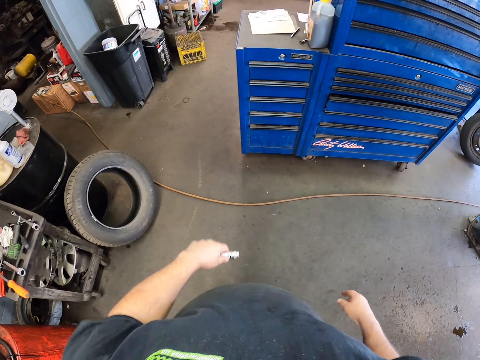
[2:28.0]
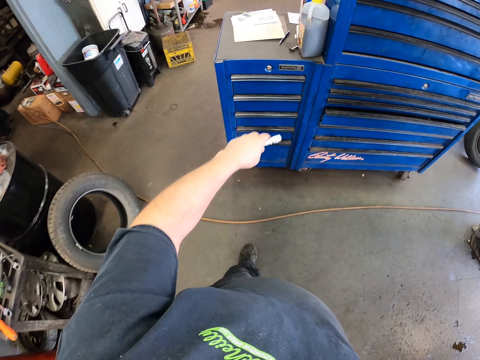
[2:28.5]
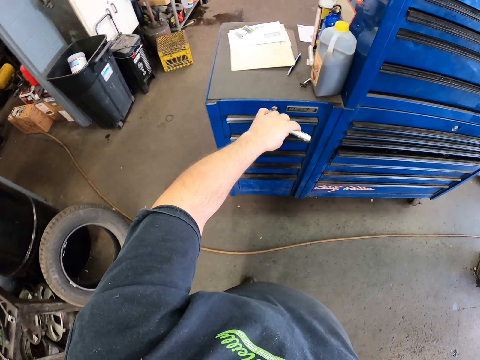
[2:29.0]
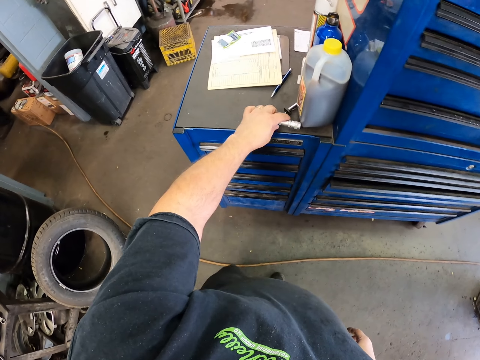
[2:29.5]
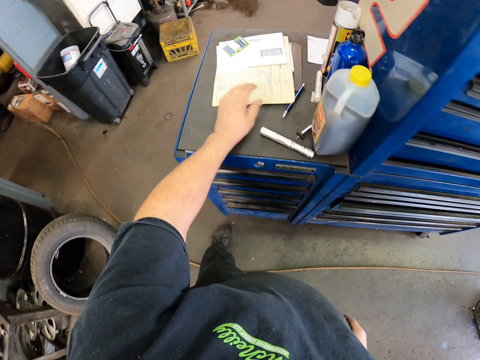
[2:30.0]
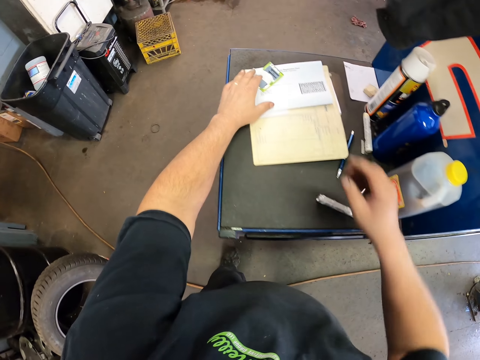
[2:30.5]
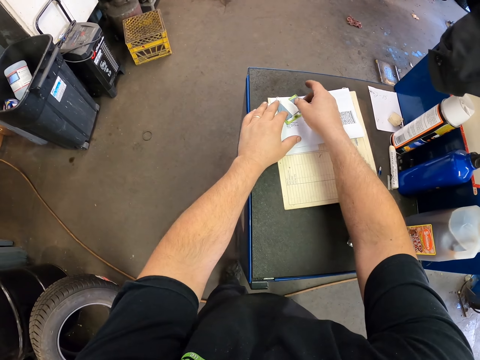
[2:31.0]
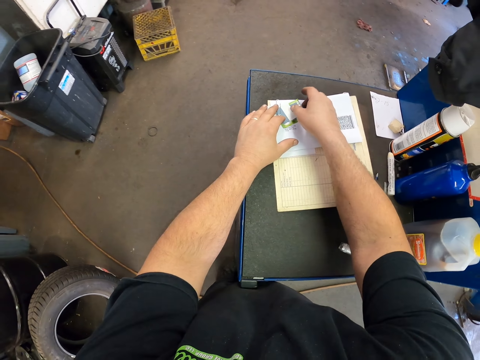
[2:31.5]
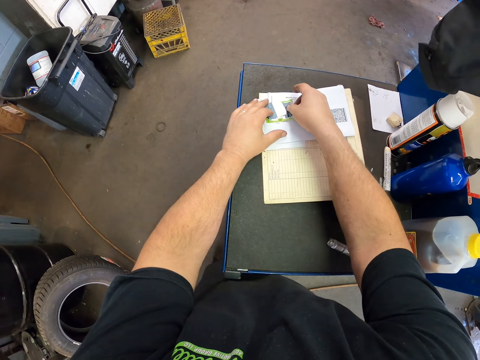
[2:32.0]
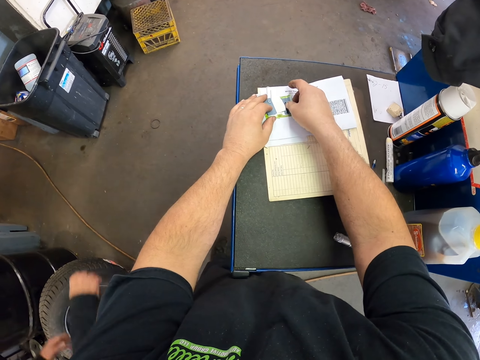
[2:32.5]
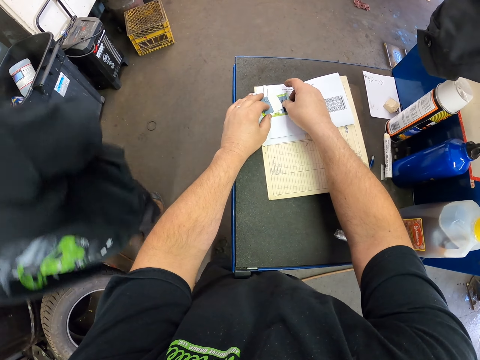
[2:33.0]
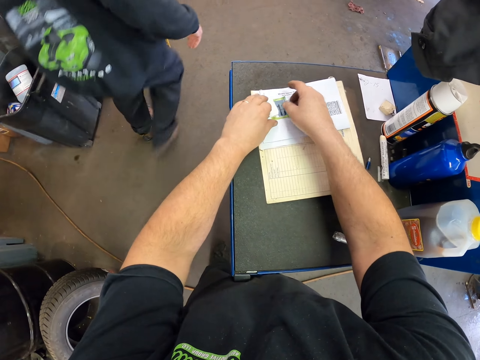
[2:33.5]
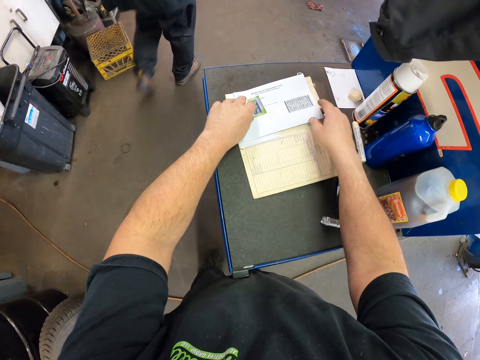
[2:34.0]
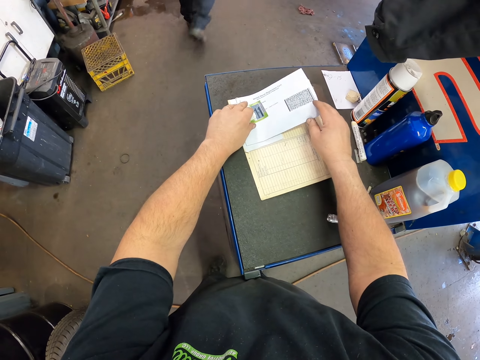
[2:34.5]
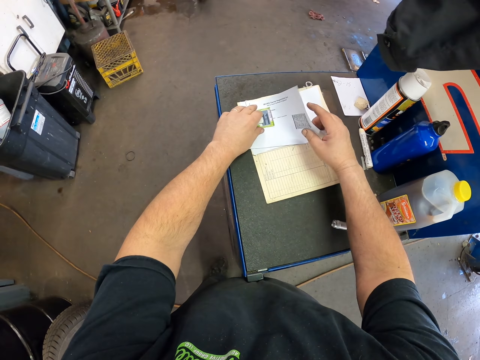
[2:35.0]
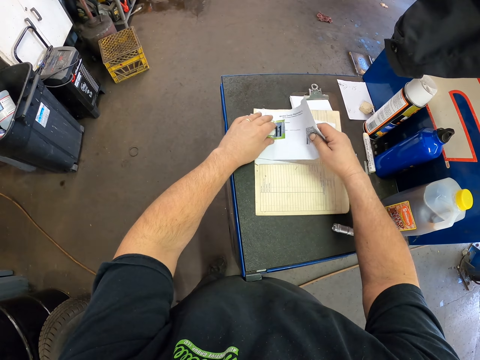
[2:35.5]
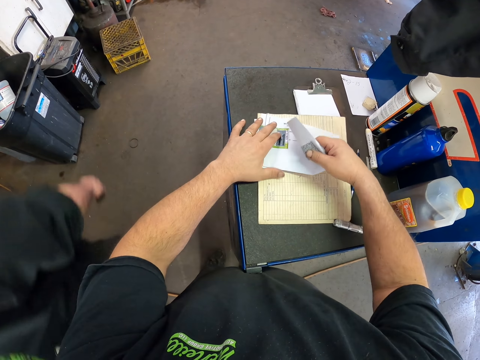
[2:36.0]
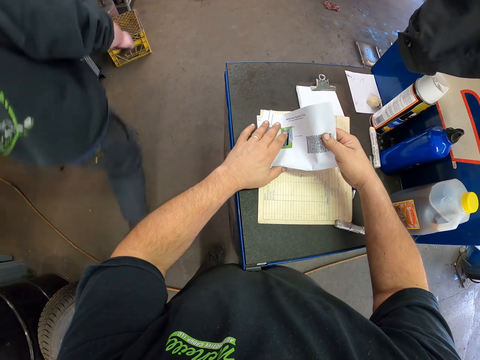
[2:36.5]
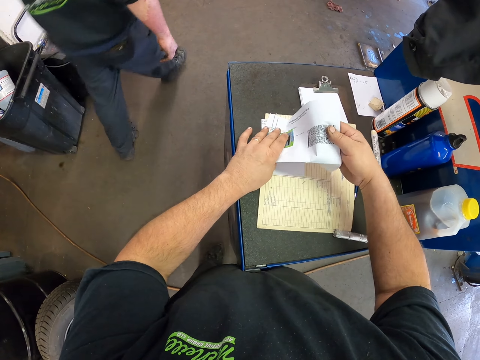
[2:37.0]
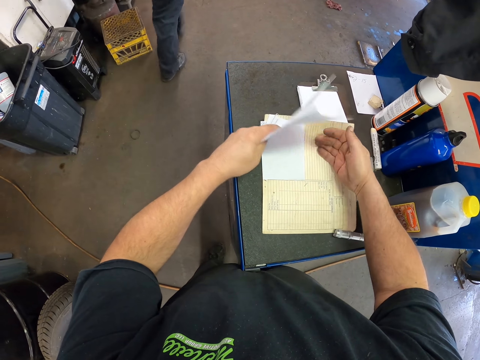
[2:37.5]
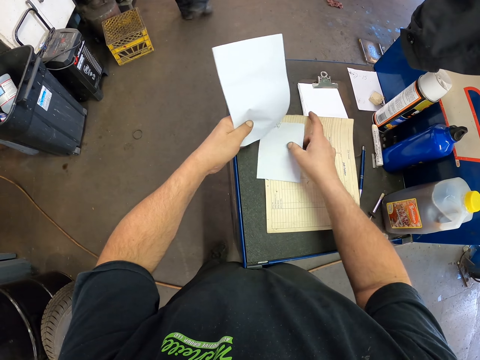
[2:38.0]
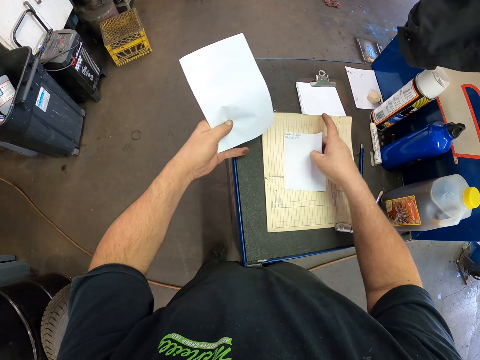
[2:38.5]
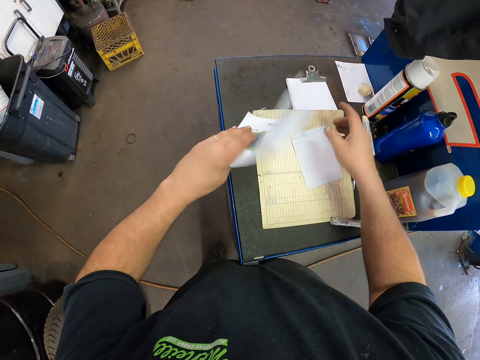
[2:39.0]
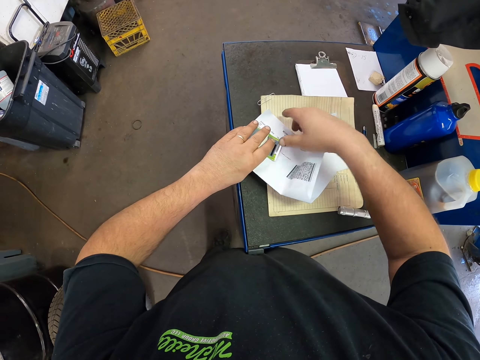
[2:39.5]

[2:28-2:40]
The camera wearer walks. They place the spotlight on the stand. They arrange some papers. They touch the sticky notes. A man walks around. The camera wearer lifts the paper. Another man walks around. The camera wearer touches the papers.

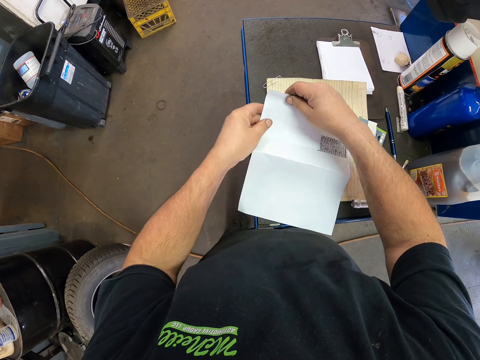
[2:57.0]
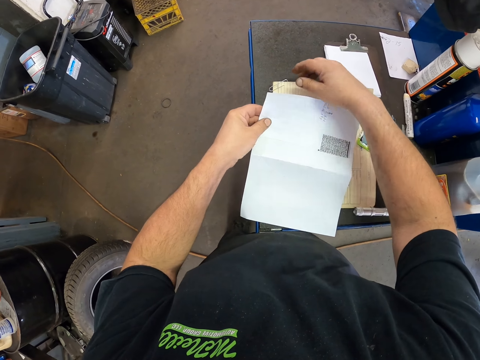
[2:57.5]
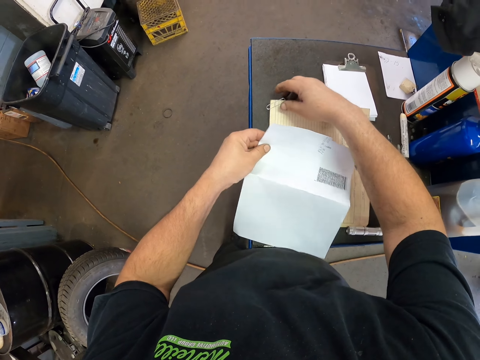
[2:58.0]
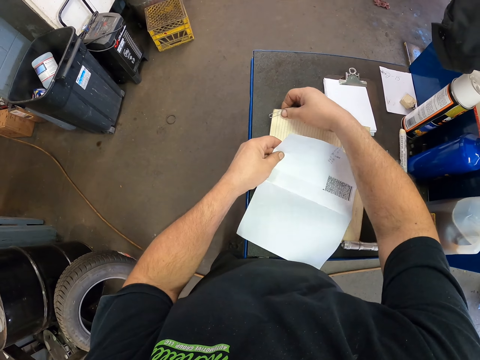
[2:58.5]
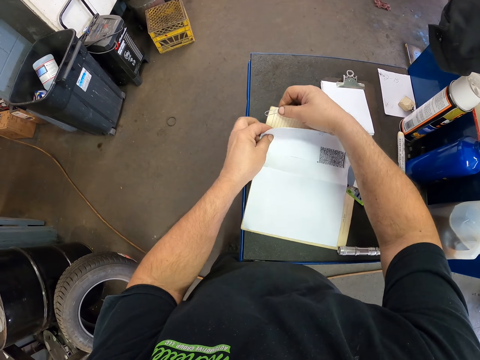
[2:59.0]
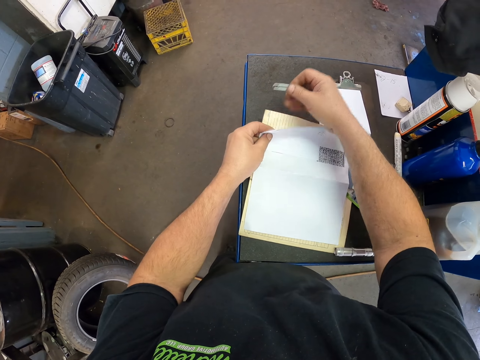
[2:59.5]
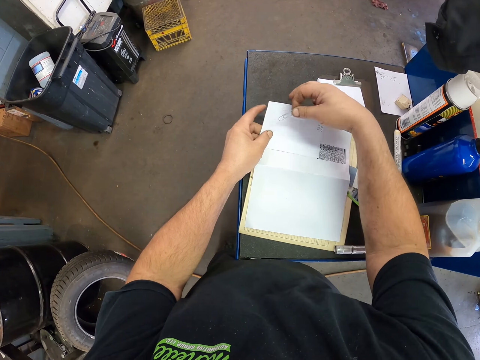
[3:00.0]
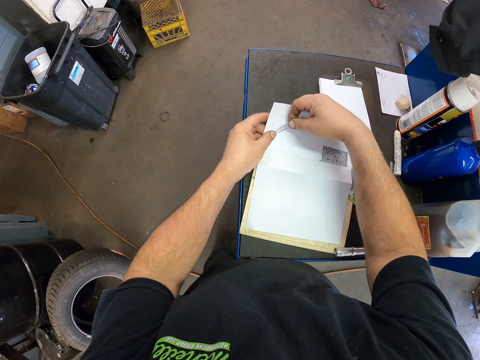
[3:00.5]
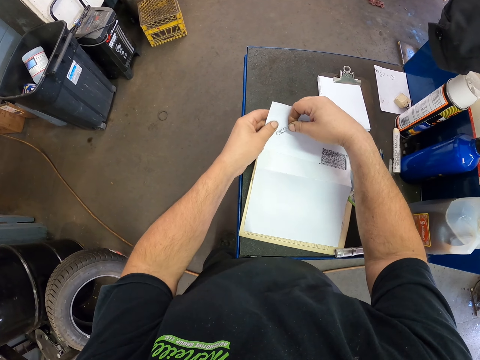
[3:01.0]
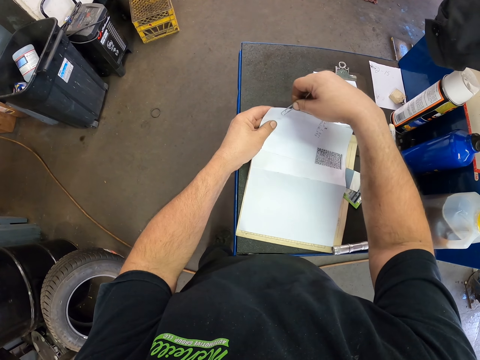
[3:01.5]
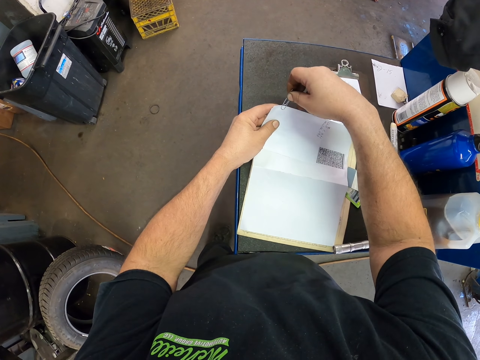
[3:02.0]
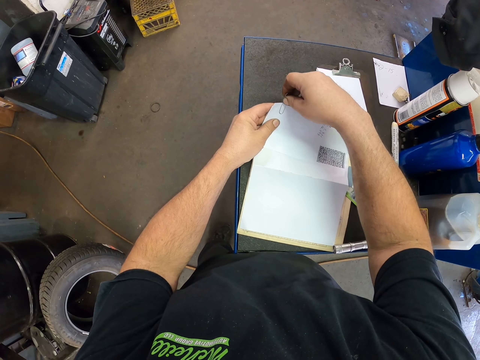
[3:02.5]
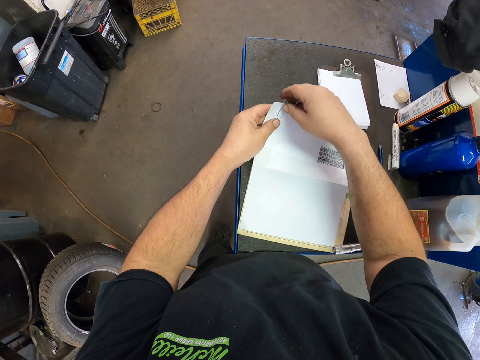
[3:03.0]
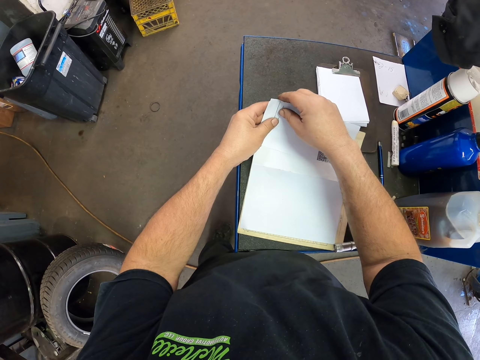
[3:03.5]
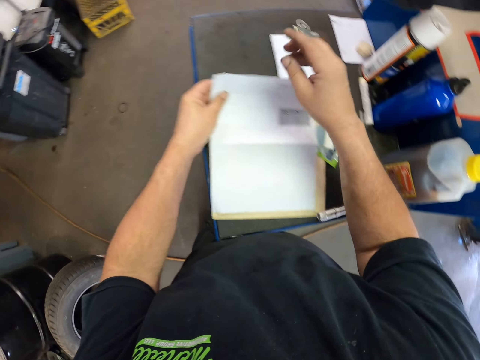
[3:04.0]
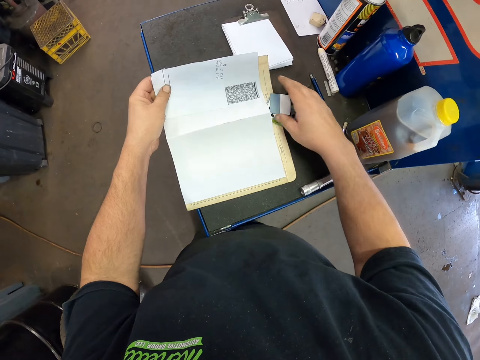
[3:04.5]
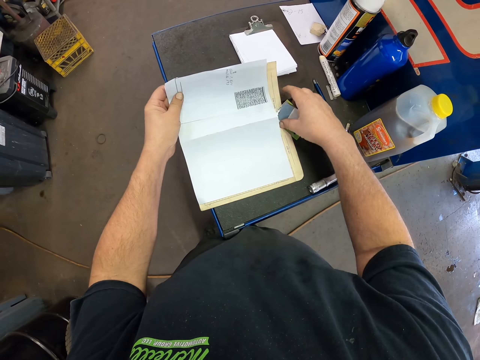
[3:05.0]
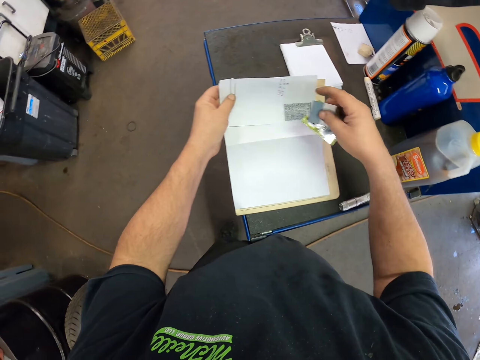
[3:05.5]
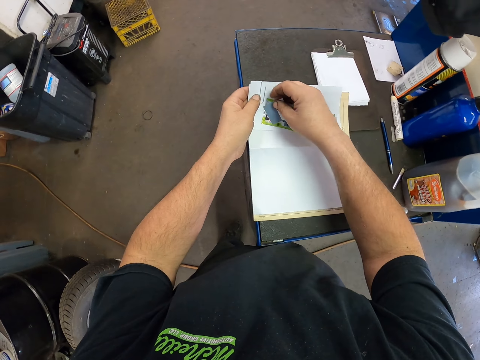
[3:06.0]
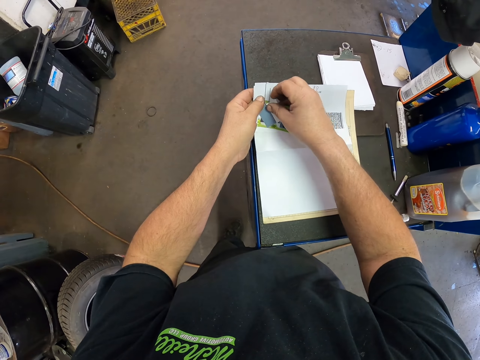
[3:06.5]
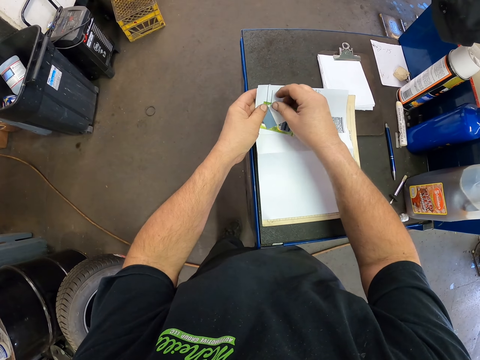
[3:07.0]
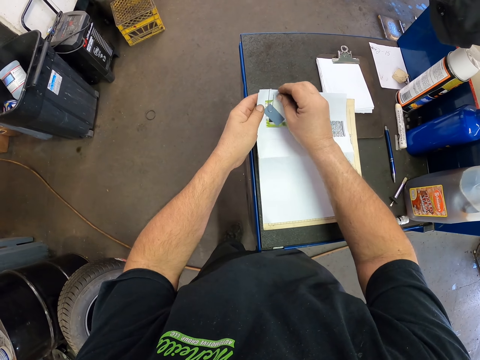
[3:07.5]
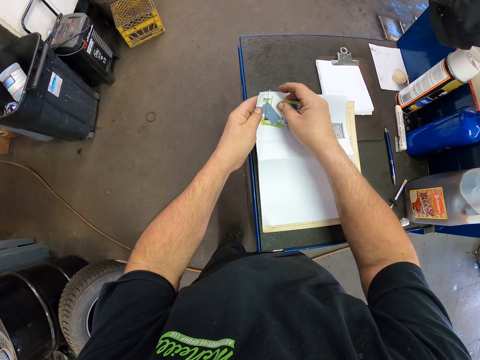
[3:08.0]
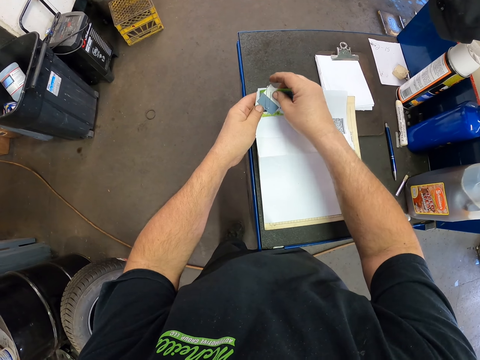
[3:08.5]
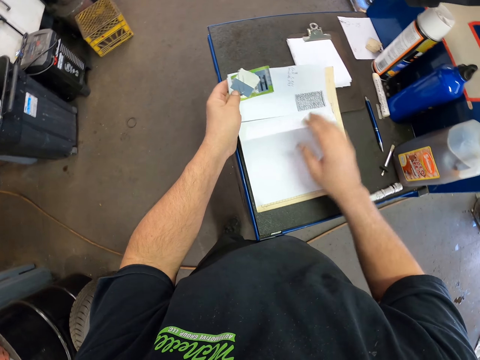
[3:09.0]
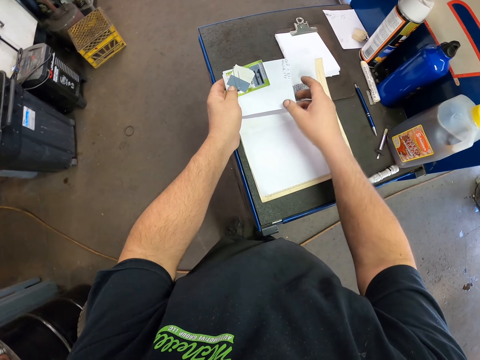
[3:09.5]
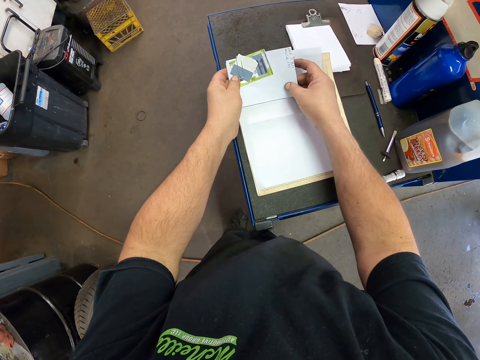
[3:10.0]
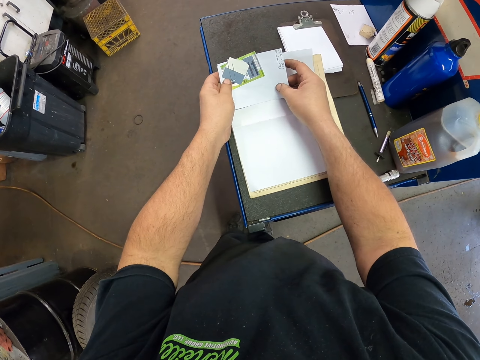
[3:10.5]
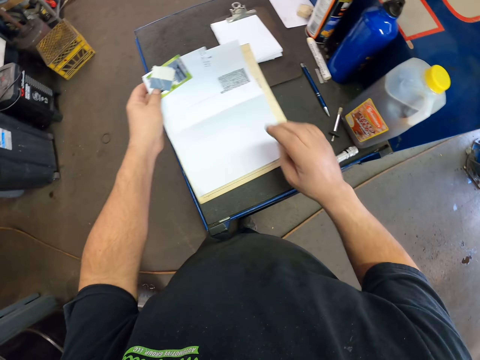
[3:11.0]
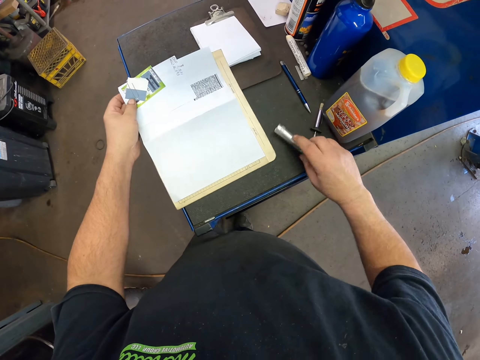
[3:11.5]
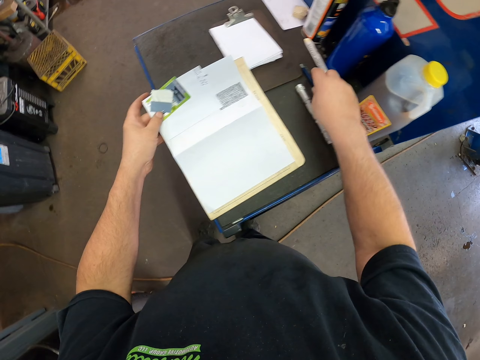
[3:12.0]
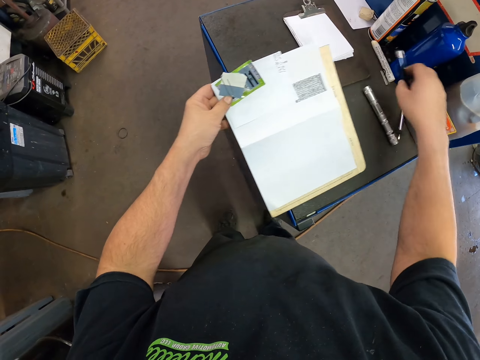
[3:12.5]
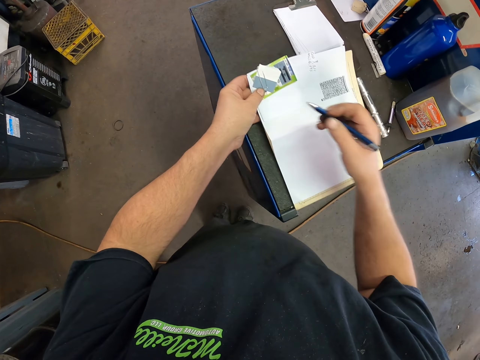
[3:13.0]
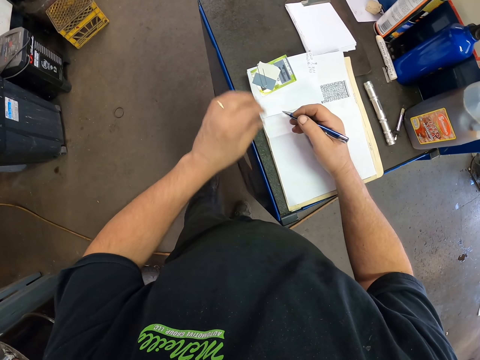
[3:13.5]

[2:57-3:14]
The camera wearer picks up the papers. They pin the papers. They pick up the sticky notes. They pin the sticky notes. They read the paper. They move the torch. They pick up the pen. They write on the paper.
